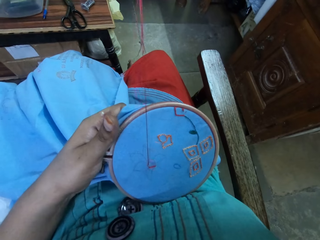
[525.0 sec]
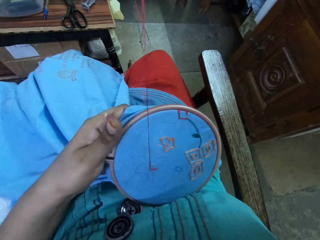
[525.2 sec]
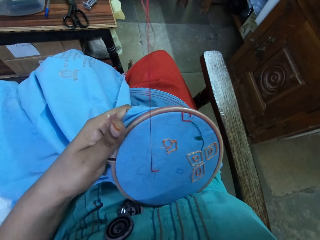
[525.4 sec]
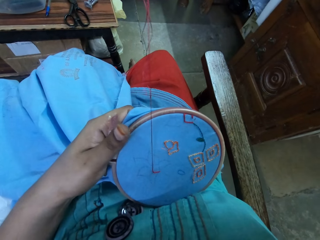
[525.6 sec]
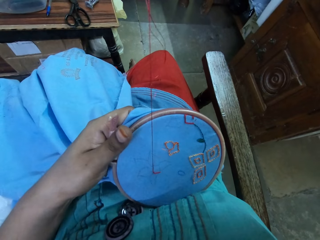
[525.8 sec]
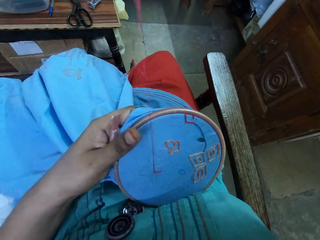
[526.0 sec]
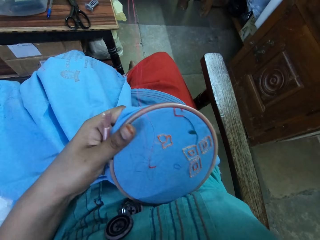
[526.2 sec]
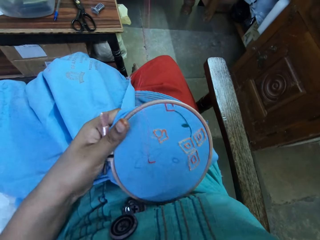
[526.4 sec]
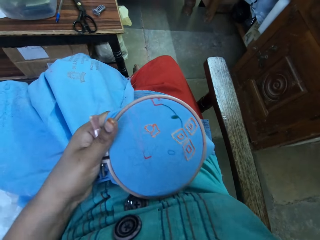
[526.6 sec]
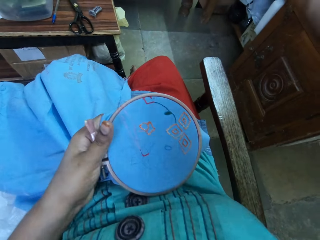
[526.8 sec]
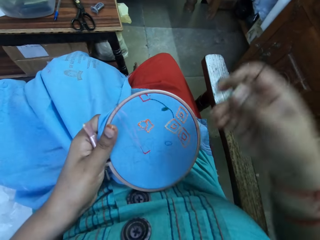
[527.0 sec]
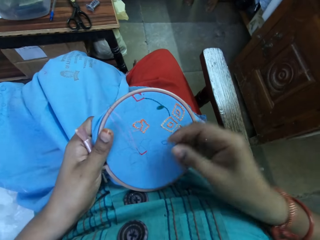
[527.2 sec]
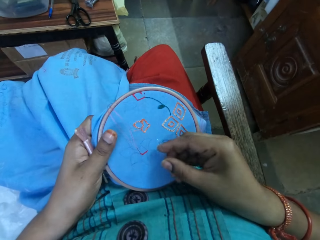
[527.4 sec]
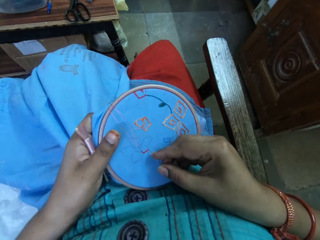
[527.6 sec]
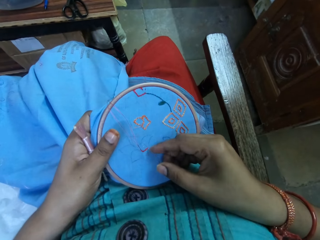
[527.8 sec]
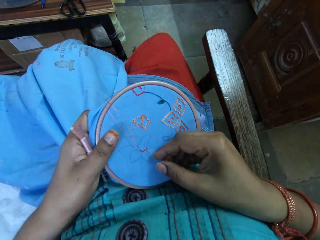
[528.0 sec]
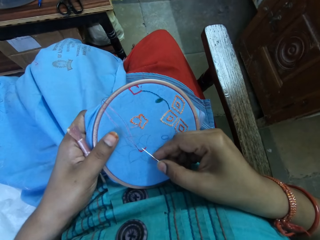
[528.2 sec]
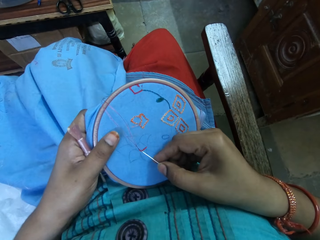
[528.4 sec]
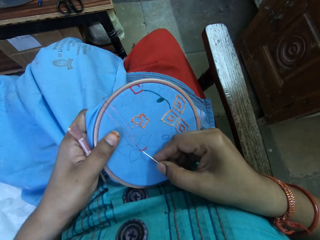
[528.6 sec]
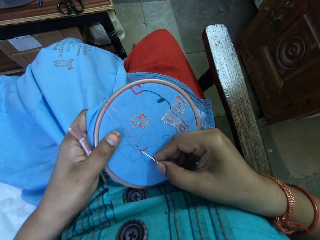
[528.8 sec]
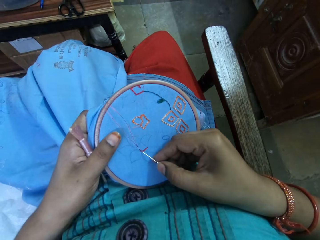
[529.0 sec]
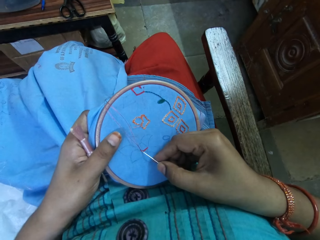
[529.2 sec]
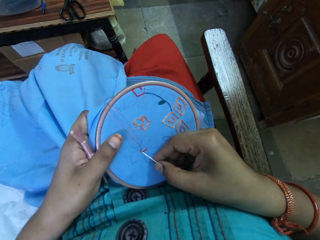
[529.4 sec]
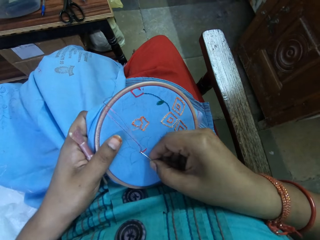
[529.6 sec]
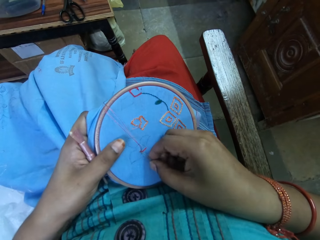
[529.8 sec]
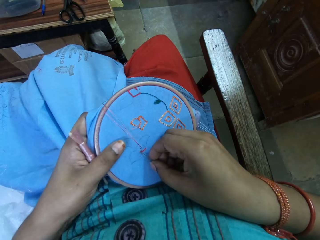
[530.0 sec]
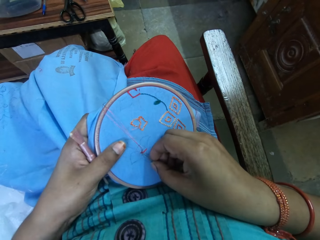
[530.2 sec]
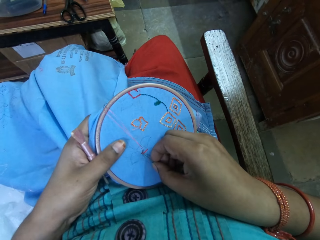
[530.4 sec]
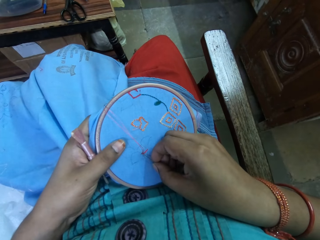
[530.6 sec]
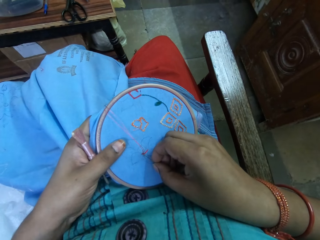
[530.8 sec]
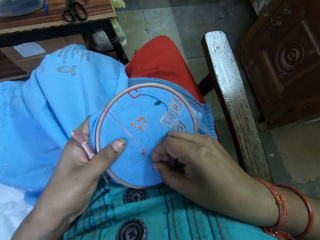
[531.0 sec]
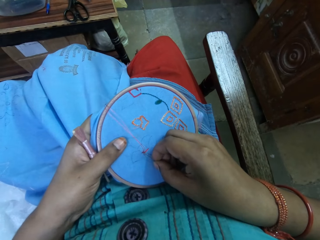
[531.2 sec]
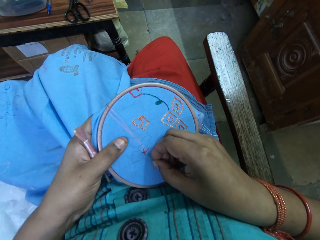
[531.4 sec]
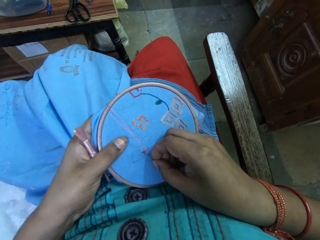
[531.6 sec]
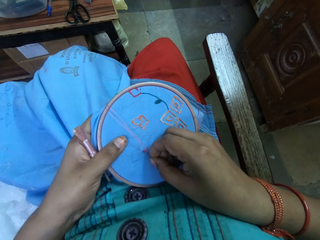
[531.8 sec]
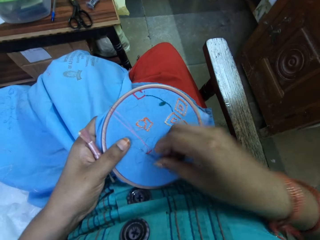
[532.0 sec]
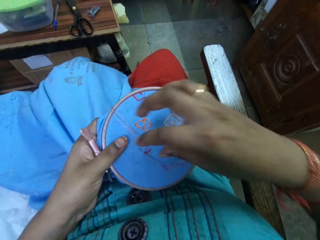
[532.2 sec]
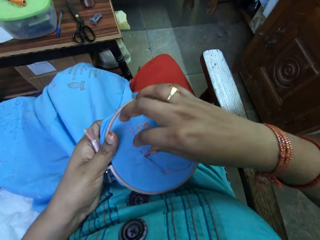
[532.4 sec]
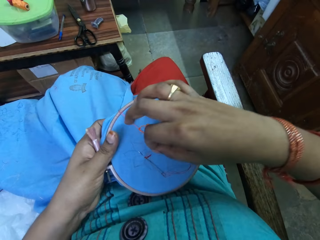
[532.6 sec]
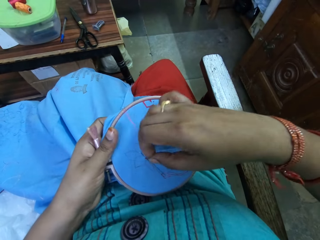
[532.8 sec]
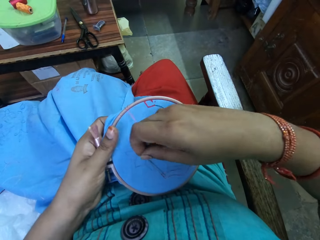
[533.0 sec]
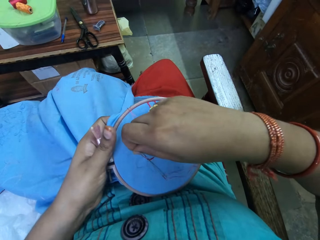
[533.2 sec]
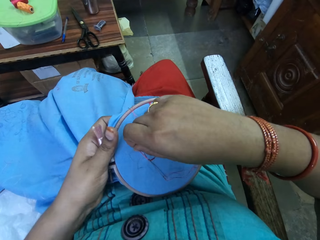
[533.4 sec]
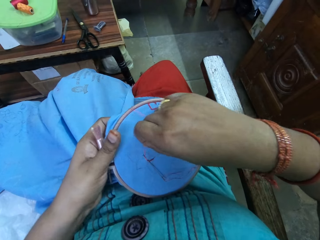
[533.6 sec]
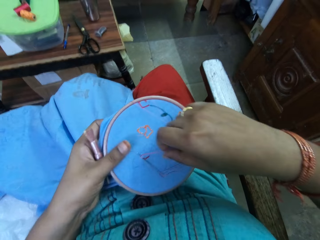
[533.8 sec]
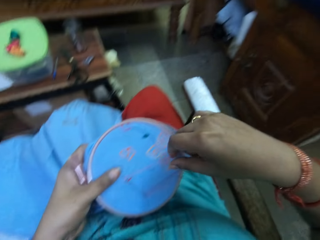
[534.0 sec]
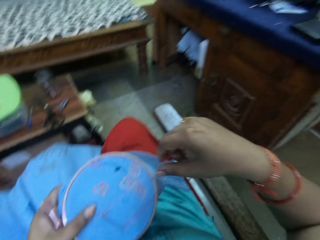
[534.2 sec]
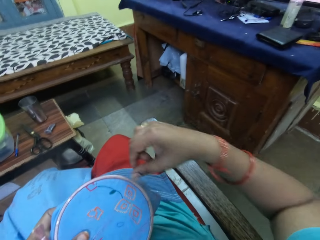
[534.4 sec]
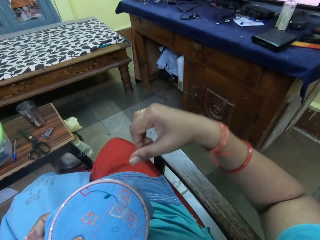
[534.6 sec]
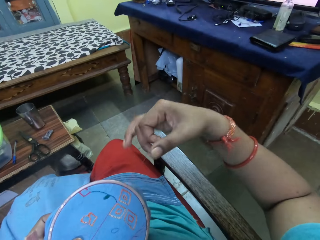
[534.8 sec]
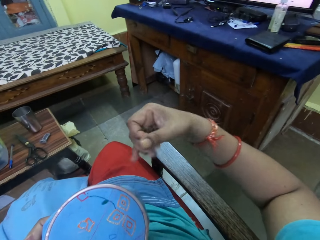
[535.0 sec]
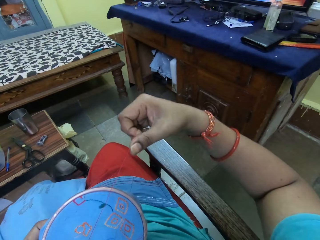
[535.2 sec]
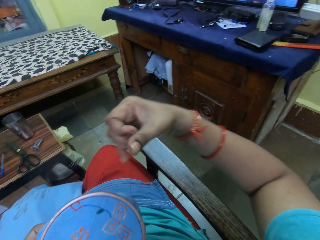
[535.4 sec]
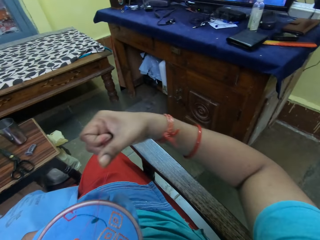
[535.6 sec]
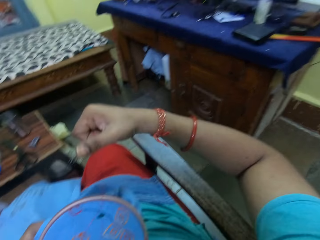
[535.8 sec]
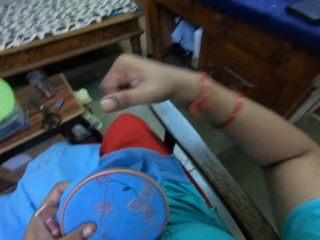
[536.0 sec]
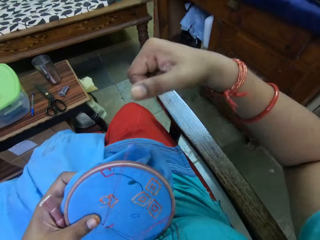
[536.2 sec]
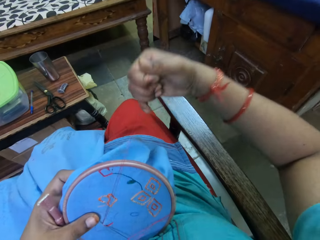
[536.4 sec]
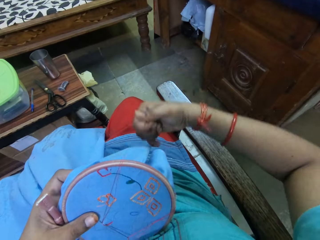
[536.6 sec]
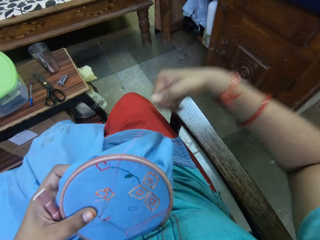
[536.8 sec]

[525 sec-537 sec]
The camera wearer stitches on the cloth. They round the thread on the needle. They stretch the thread.

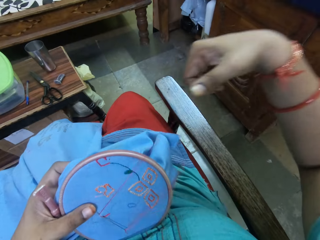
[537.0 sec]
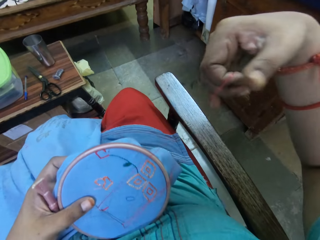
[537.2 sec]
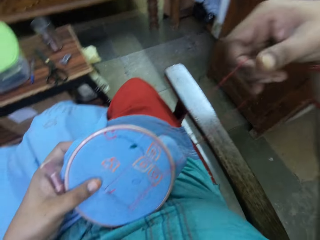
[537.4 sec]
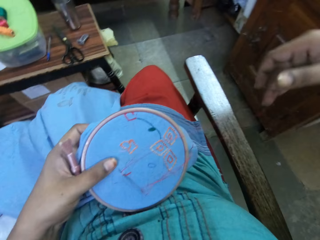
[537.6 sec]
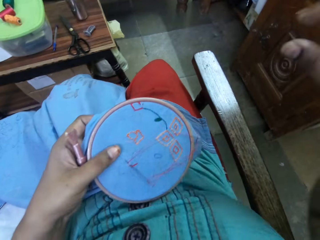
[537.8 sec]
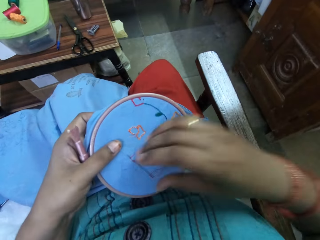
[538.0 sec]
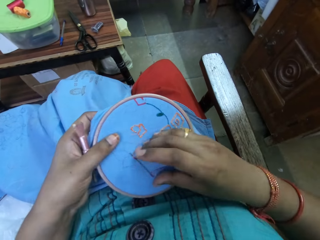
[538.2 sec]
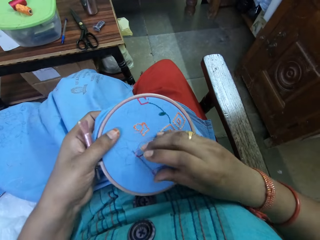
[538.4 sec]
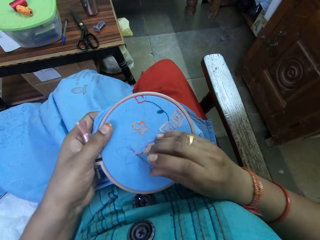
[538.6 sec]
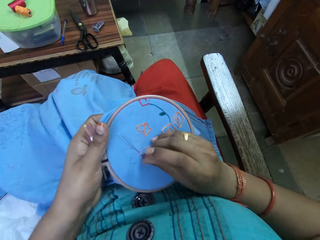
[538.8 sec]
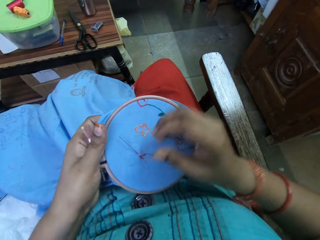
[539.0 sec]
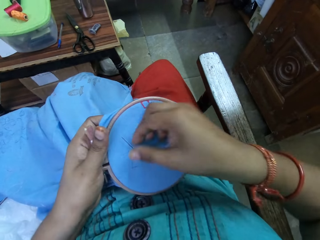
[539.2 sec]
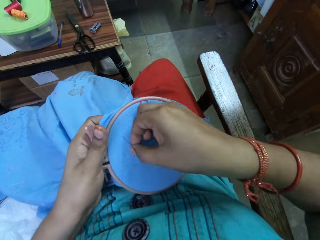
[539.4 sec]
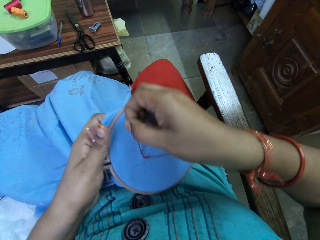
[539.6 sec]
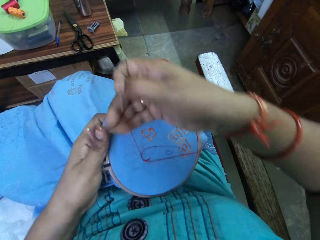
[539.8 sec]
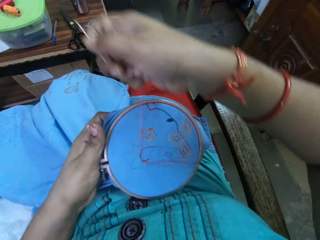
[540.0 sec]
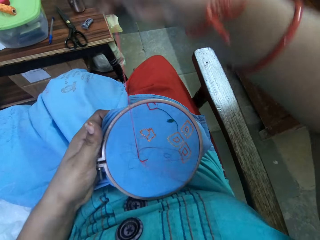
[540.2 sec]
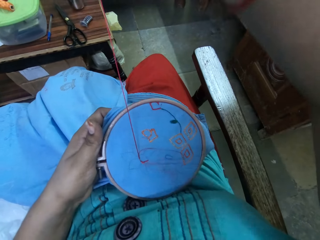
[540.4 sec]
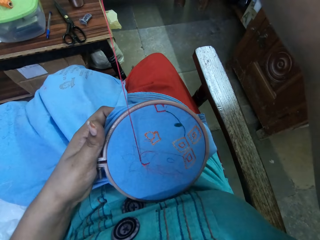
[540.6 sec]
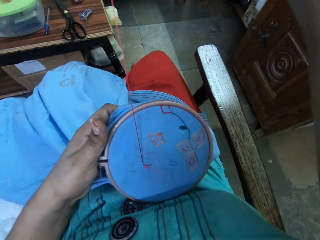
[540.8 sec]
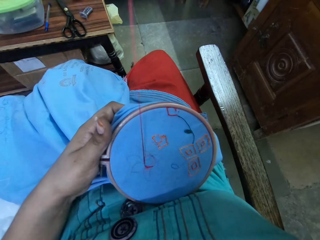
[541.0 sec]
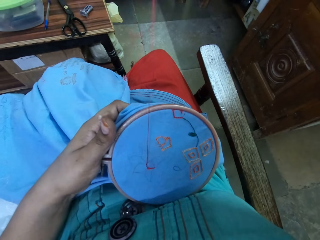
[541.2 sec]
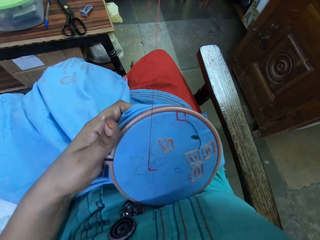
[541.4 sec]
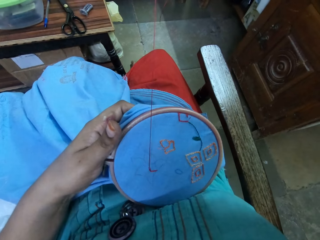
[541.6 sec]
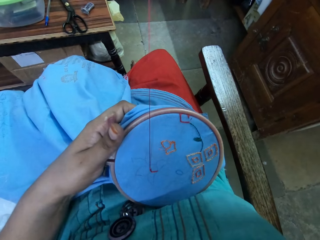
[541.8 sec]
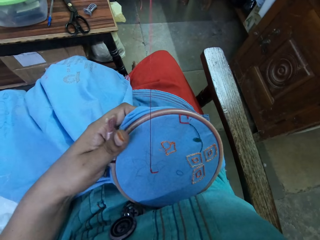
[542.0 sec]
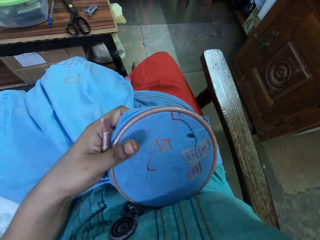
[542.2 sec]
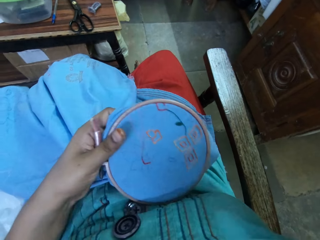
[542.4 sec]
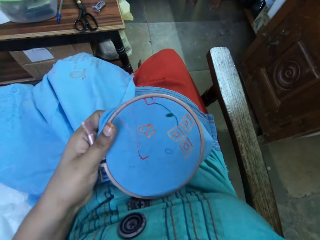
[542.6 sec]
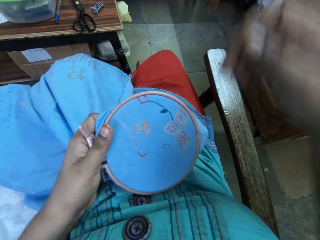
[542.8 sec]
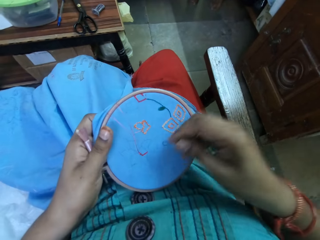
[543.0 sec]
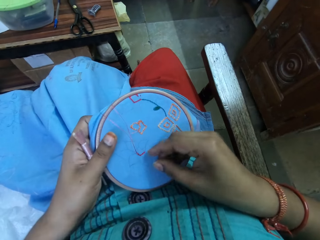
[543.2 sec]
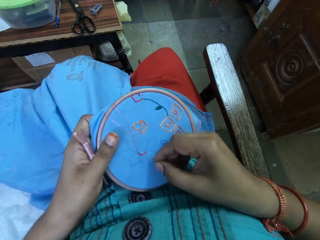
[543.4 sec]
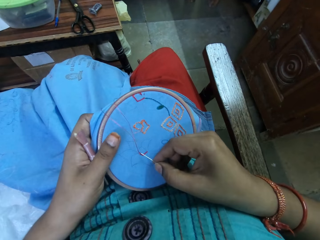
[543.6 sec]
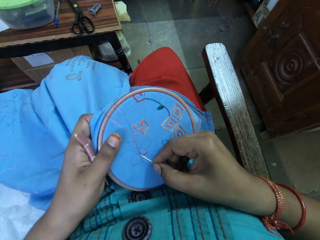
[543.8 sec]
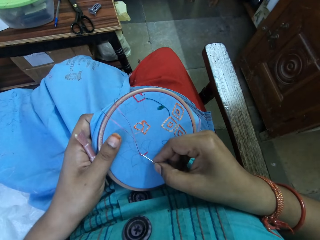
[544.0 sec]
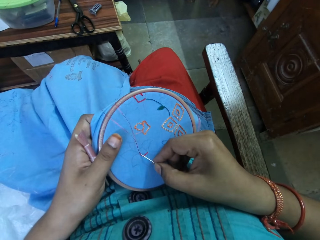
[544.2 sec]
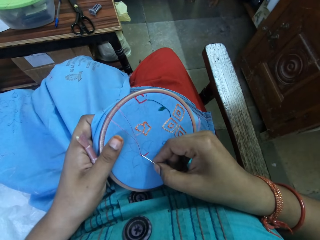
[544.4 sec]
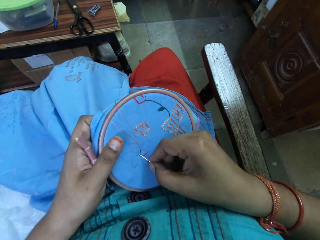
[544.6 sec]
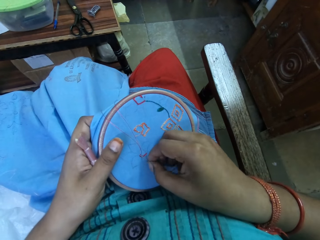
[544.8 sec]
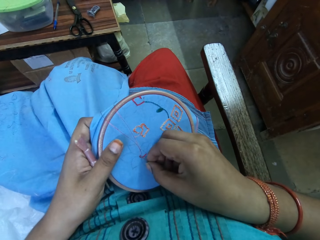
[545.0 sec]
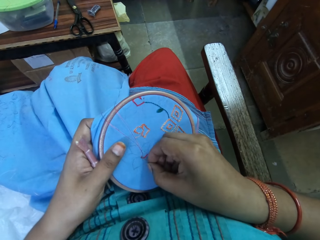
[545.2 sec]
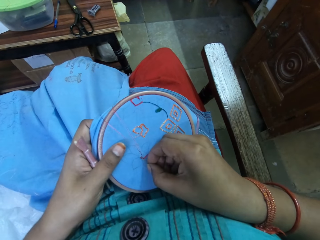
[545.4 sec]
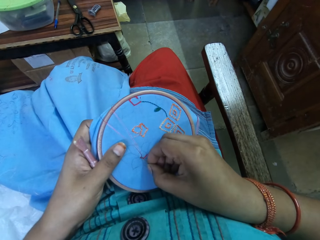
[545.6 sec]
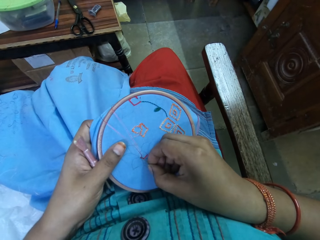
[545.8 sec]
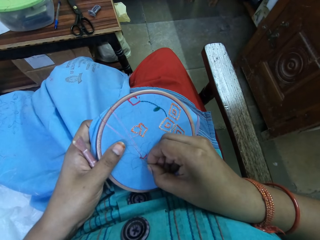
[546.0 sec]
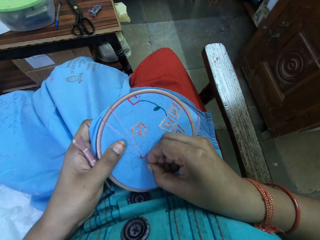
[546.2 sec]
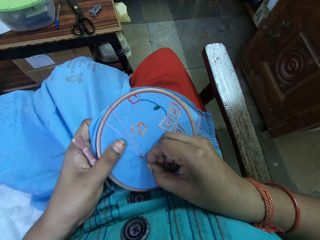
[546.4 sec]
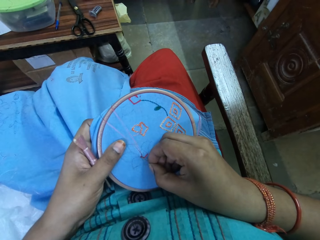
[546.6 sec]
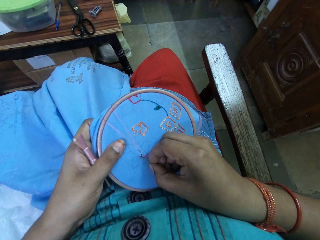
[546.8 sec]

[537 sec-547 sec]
The camera wearer pushes the needle. They pull the needle. They stitch on the cloth.
